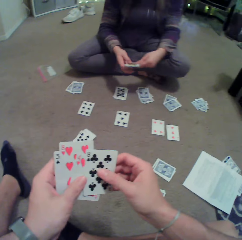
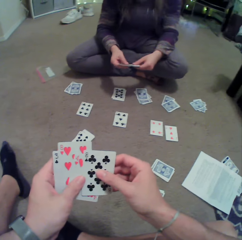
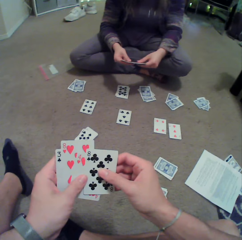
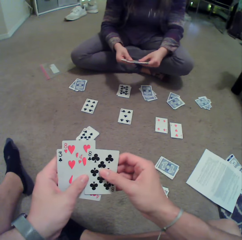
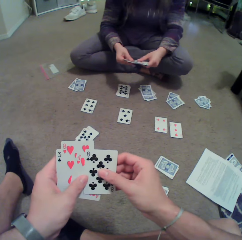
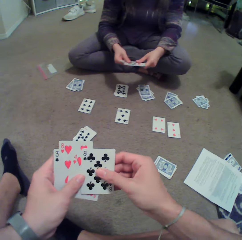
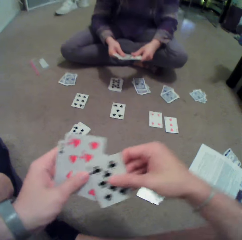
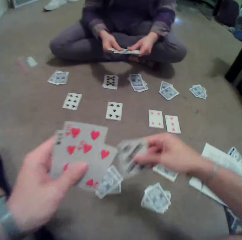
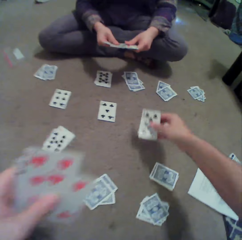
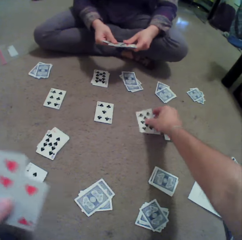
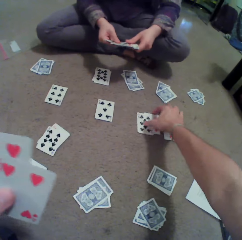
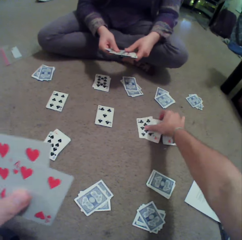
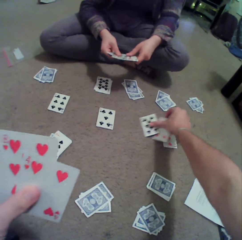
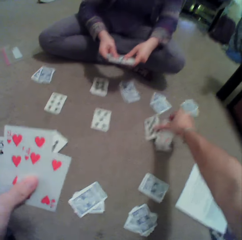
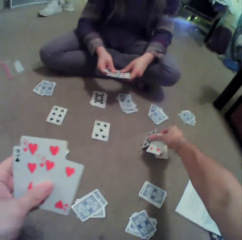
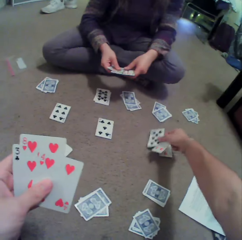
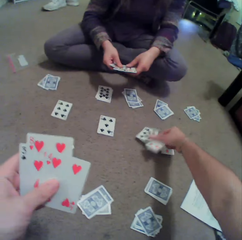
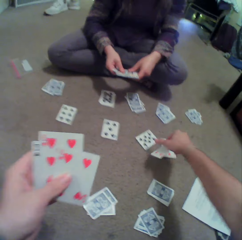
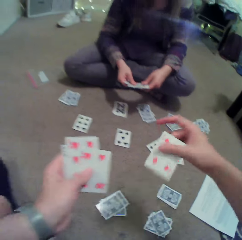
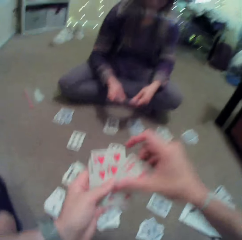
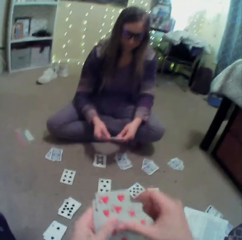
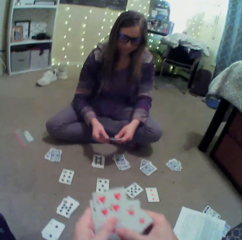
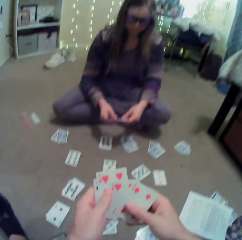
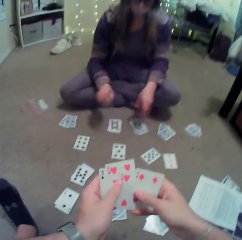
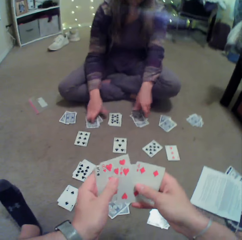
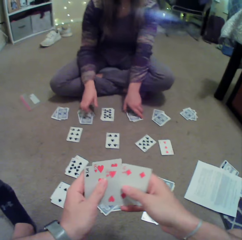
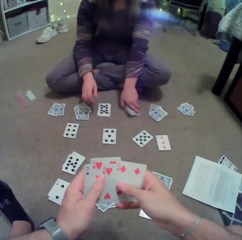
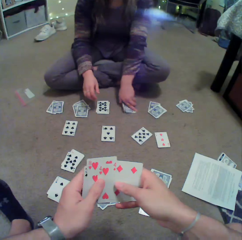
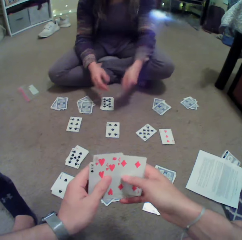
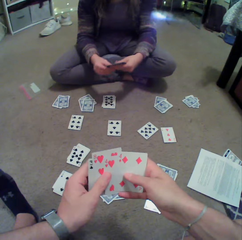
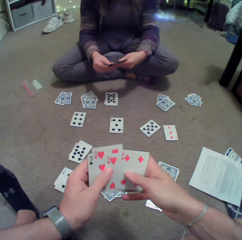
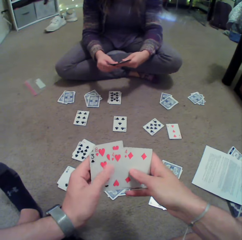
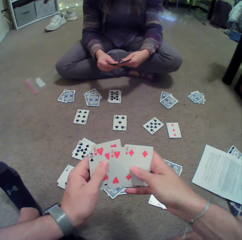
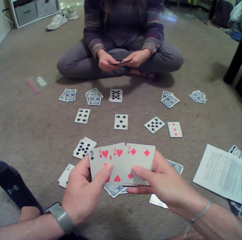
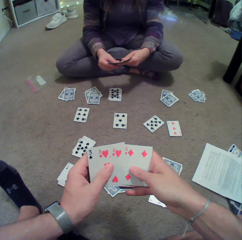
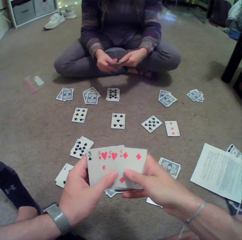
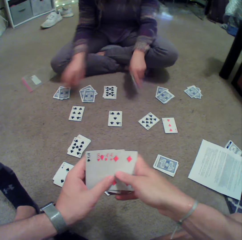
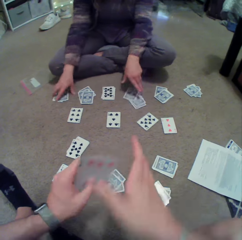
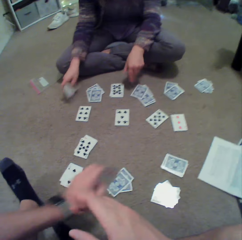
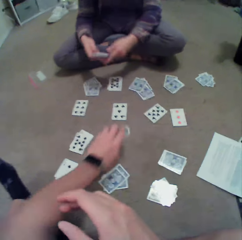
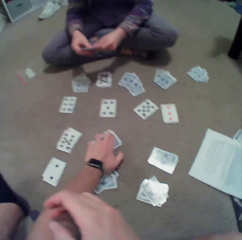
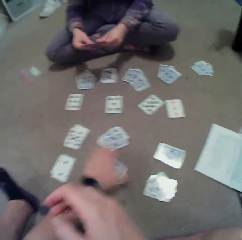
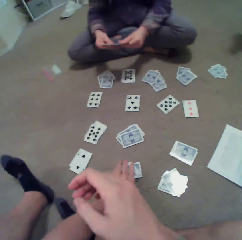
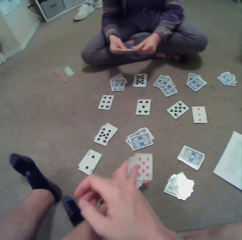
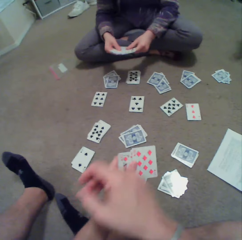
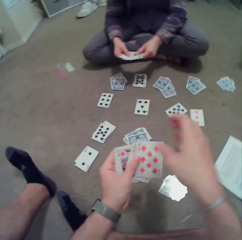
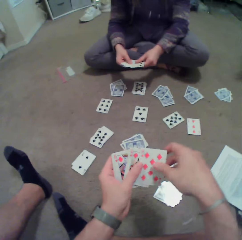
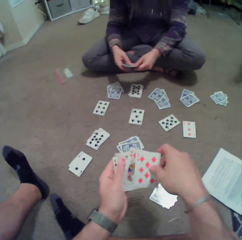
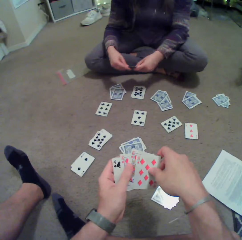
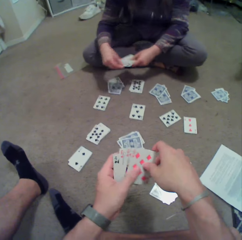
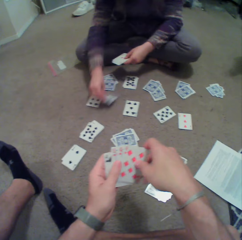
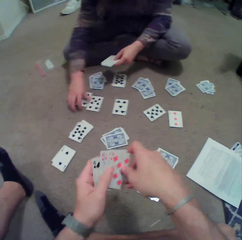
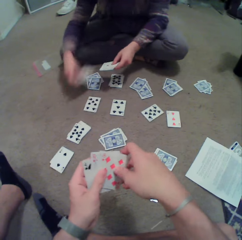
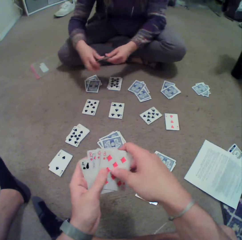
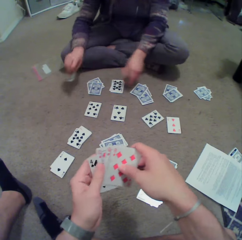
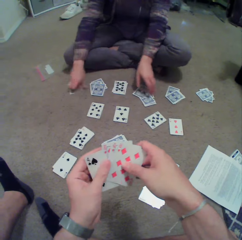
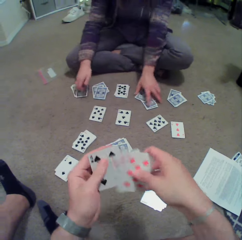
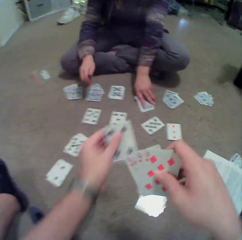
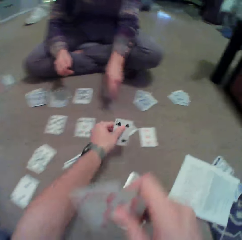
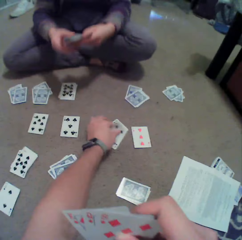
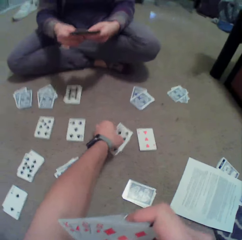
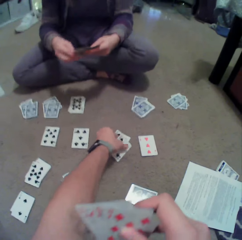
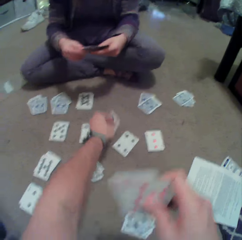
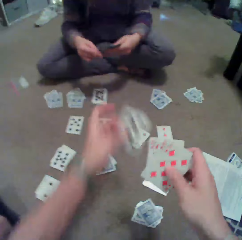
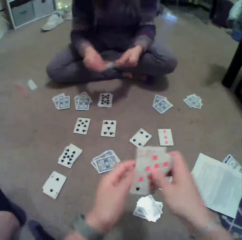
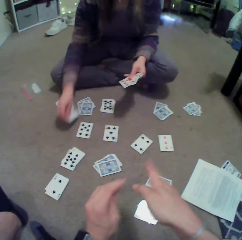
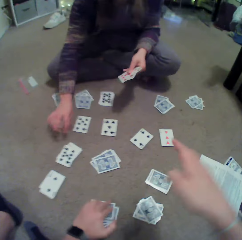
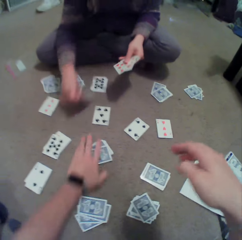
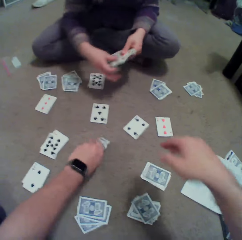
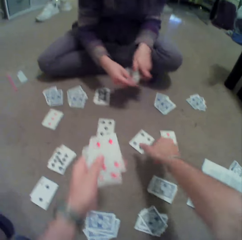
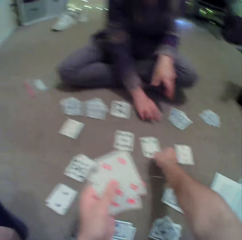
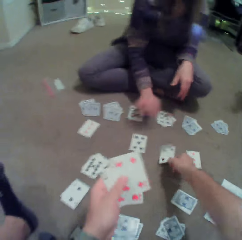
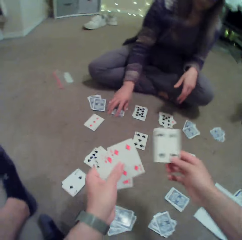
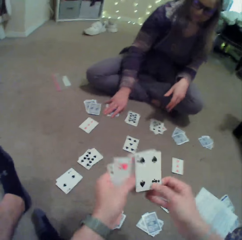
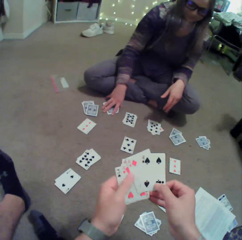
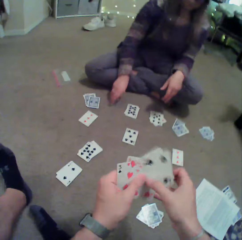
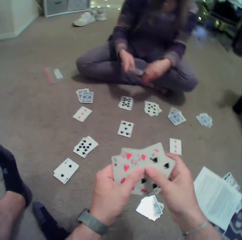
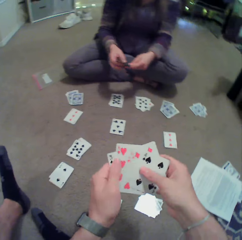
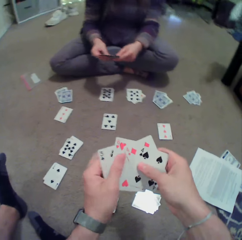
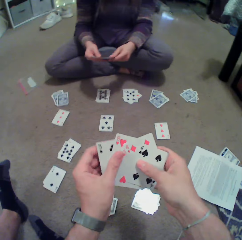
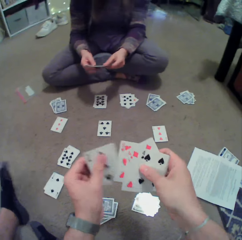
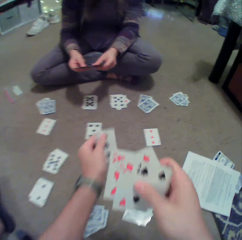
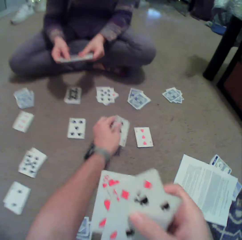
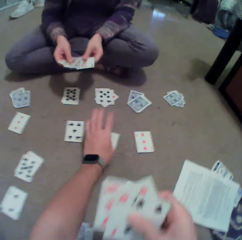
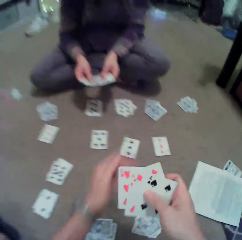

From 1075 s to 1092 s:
A person puts cards on the floor and picks up cards on the floor. The camera wearer puts cards on the floor and picks up cards on the floor. The person puts cards on the floor. The camera wearer checks the card. The person picks up cards on the floor. The camera wearer arranges cards. The person puts cards on the floor. The camera wearer puts cards on the floor, checks the card and picks up cards on the floor. The person puts cards on the floor. They put cards on the floor again and pick up cards on the floor. The camera wearer picks up cards on the floor and puts the card down. The person puts cards on the floor. The camera wearer picks up cards on the floor. They pick up cards on the floor again and check the card. The person picks up cards on the floor and puts cards on the floor.

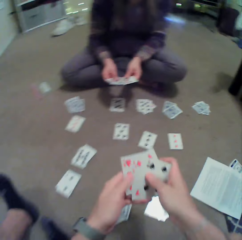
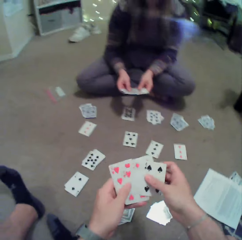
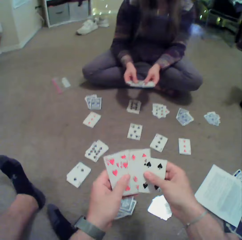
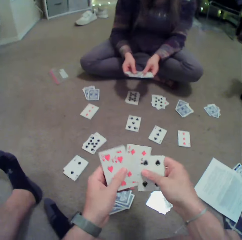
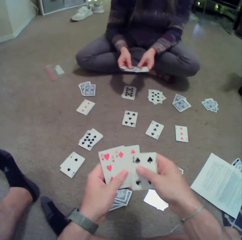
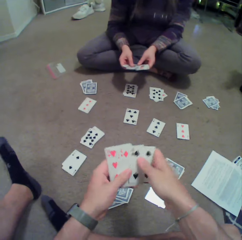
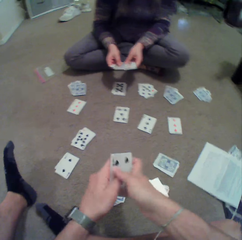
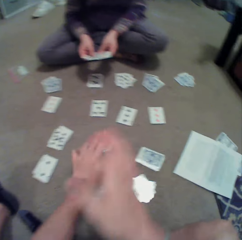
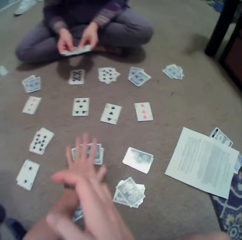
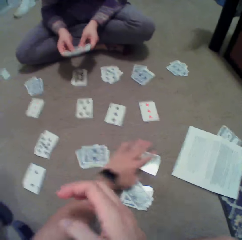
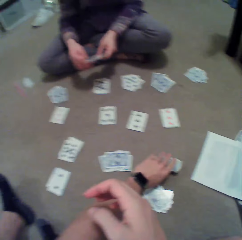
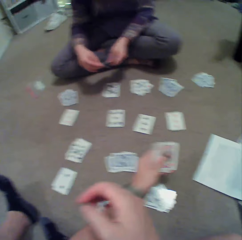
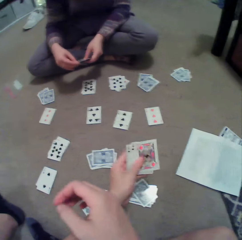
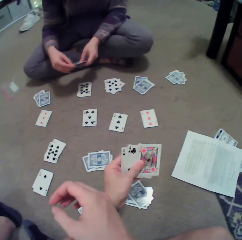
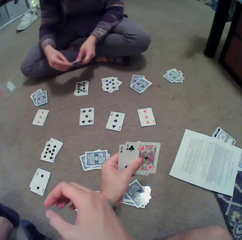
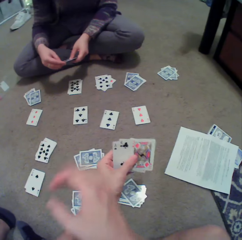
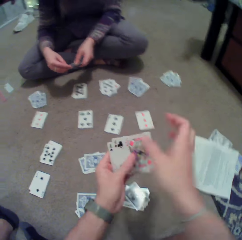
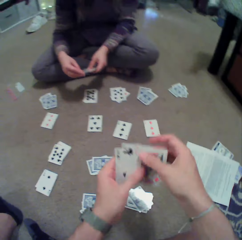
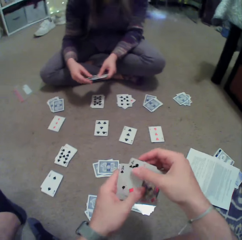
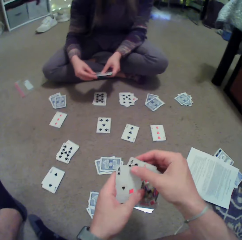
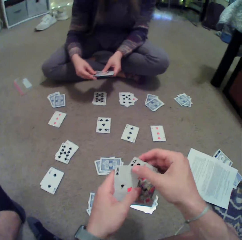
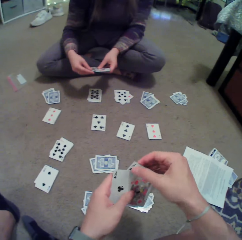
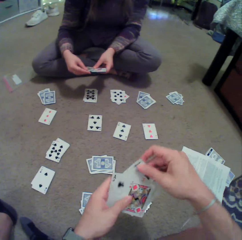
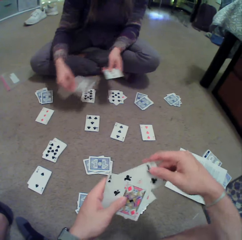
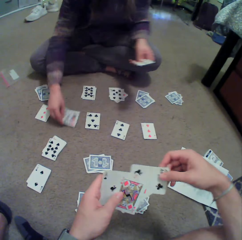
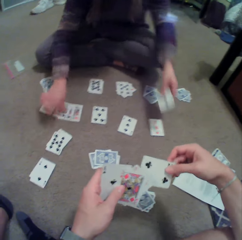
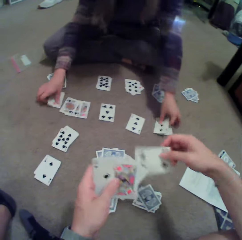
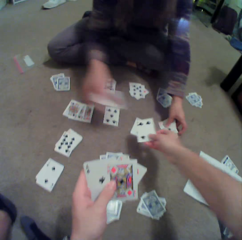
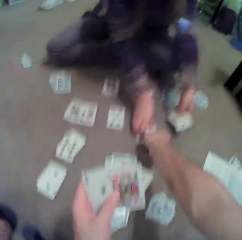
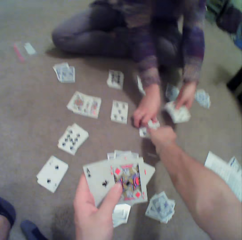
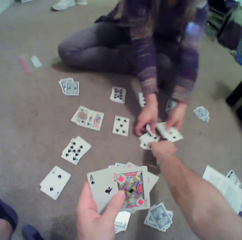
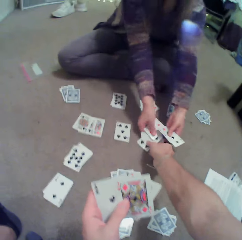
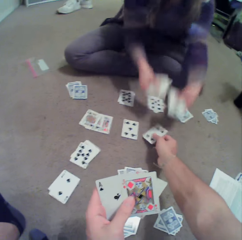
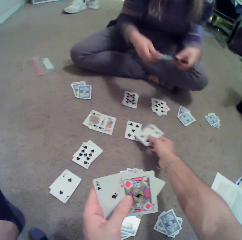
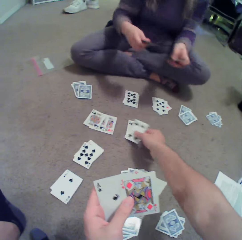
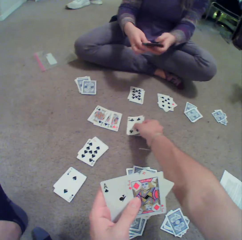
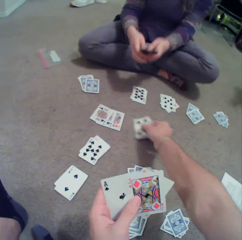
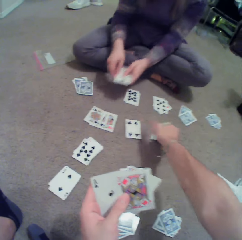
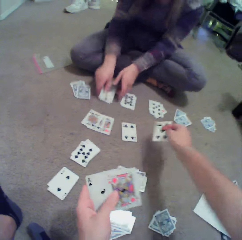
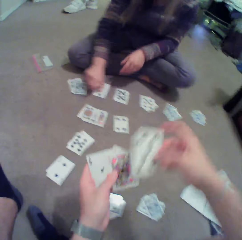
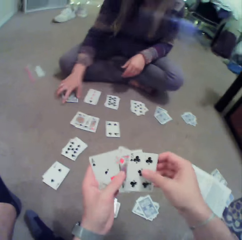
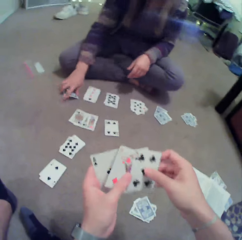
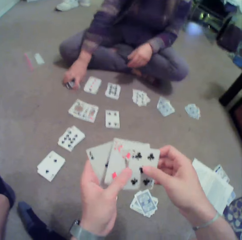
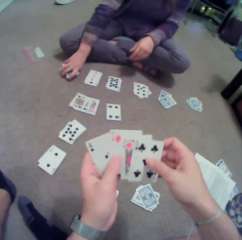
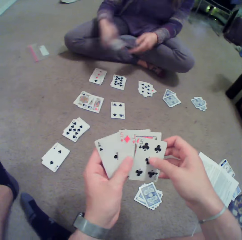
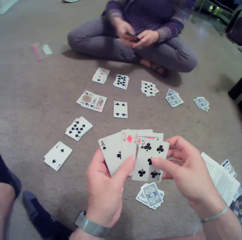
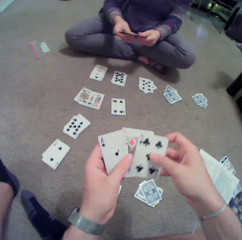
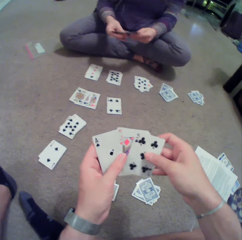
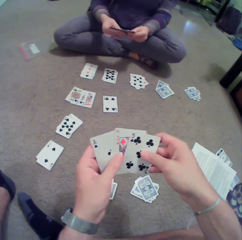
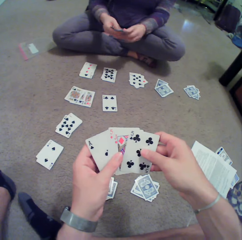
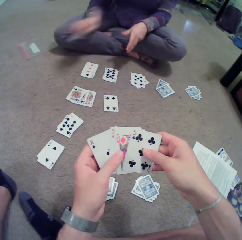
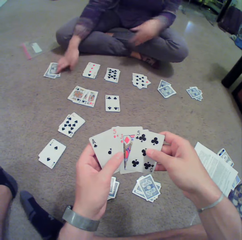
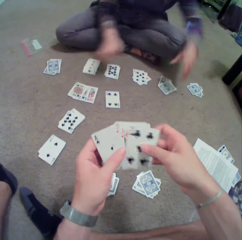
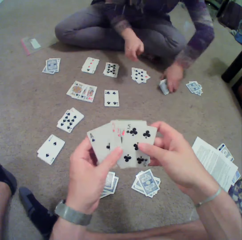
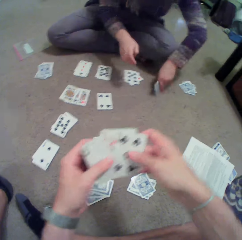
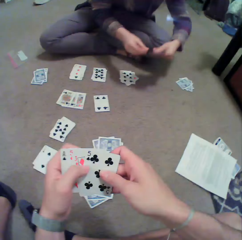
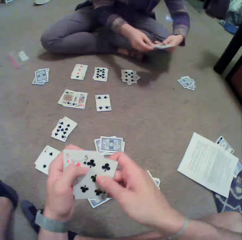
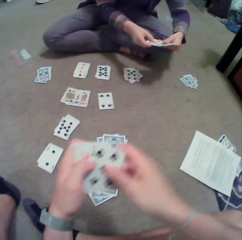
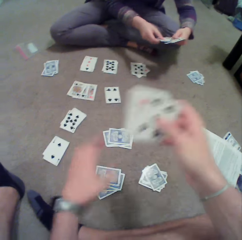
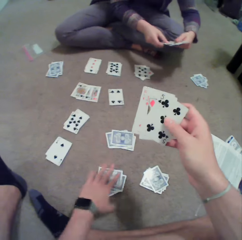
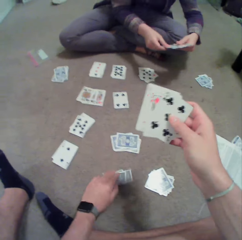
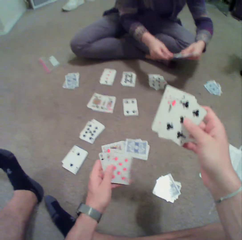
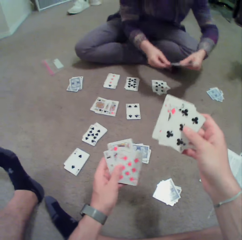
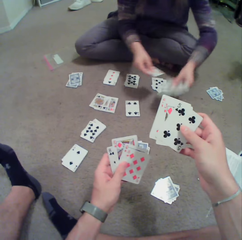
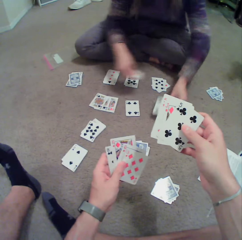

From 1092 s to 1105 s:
The camera wearer puts the card down, arranges cards, checks the card, puts cards on the floor, picks up cards on the floor, checks the card and arranges cards. A person puts a card on the floor. The camera wearer puts cards on the floor. The person picks up a card on the floor. The camera wearer picks up cards on the floor. The person picks up a card on the floor. The camera wearer arranges cards. The person puts cards on the floor and picks up cards on the floor. The camera wearer picks up cards on the floor.
